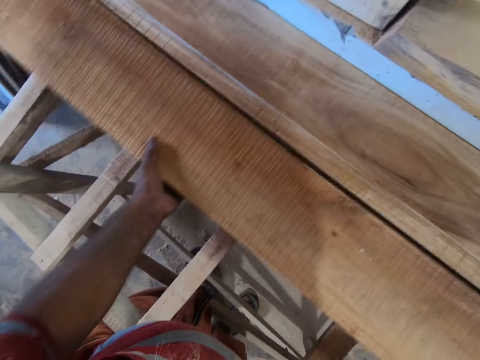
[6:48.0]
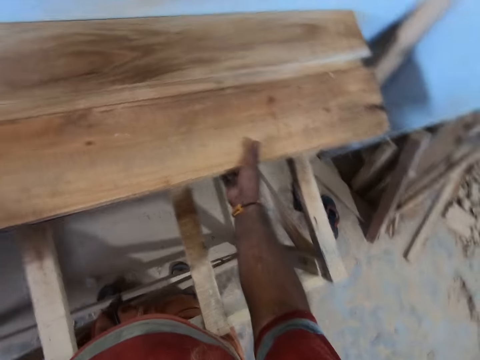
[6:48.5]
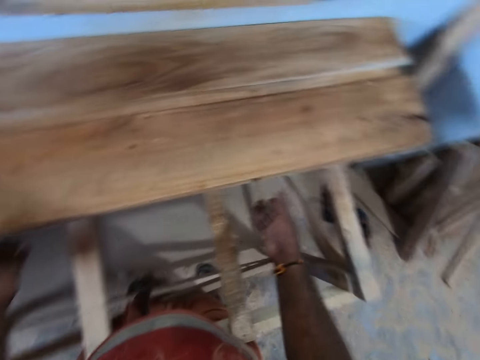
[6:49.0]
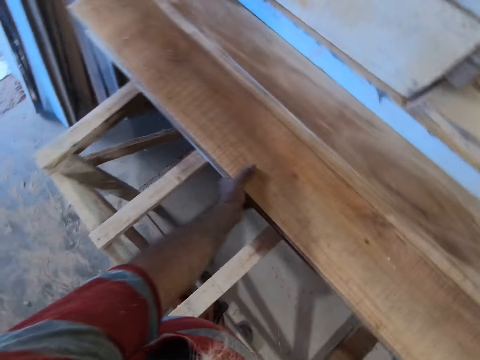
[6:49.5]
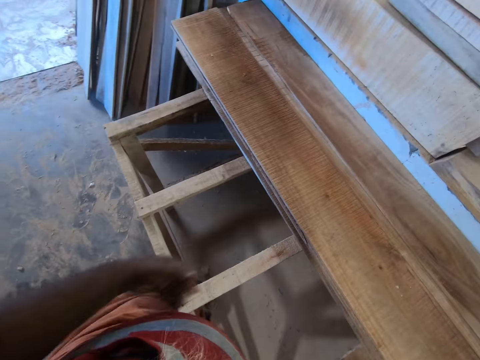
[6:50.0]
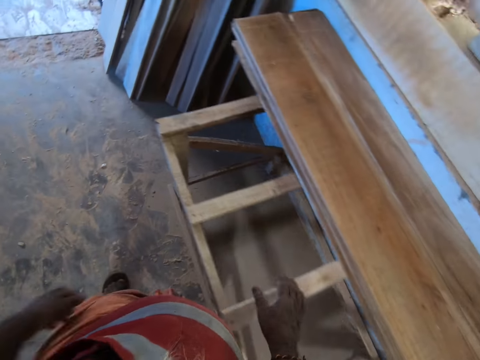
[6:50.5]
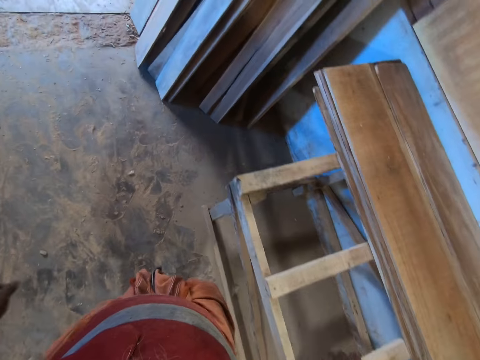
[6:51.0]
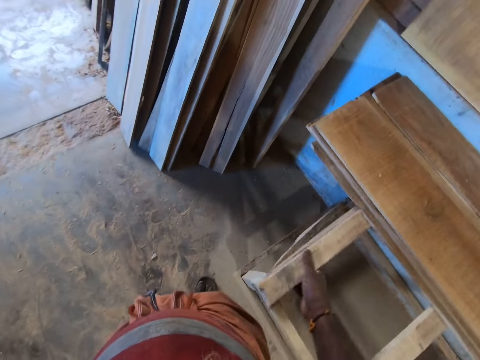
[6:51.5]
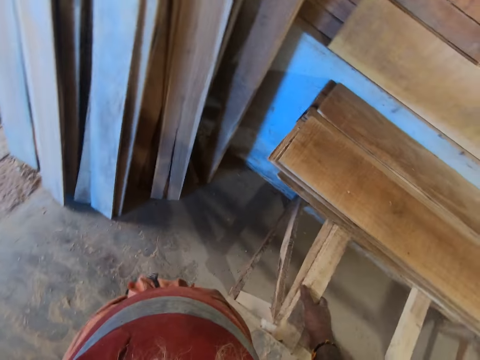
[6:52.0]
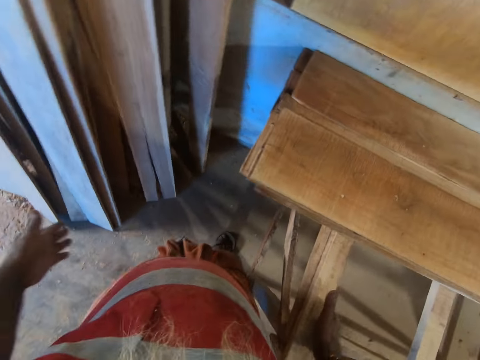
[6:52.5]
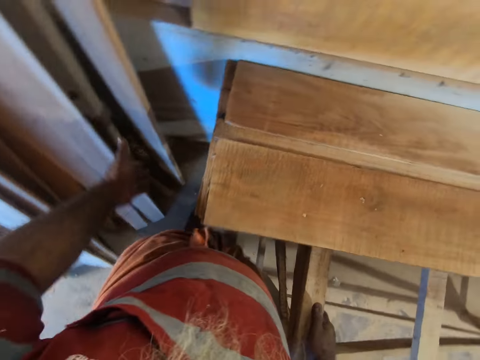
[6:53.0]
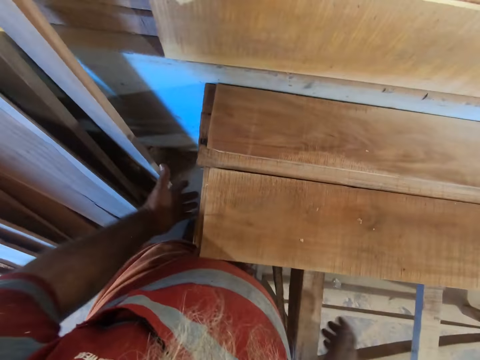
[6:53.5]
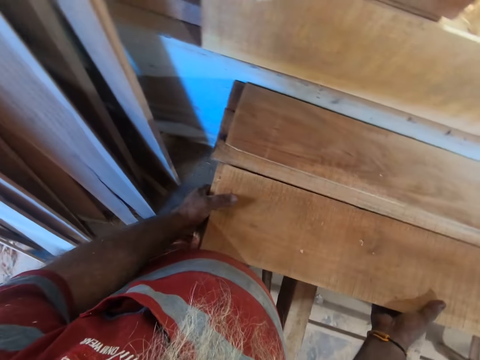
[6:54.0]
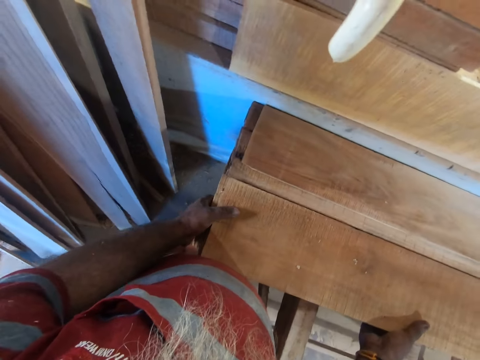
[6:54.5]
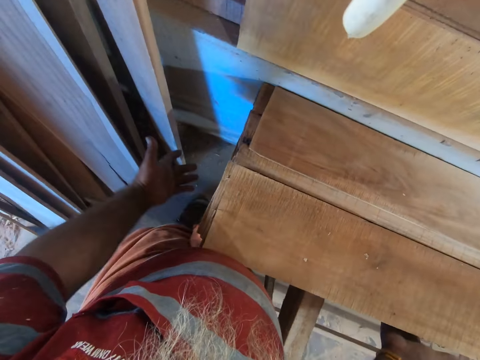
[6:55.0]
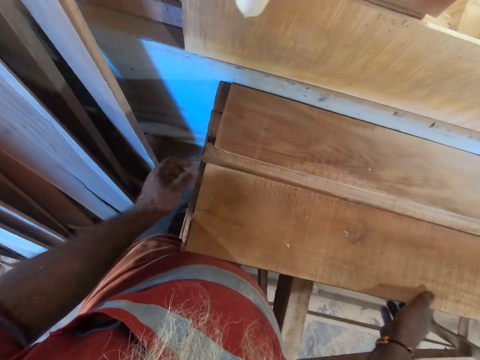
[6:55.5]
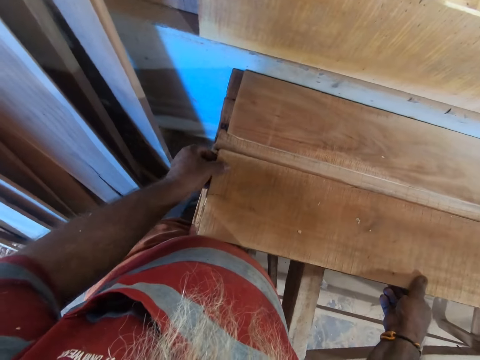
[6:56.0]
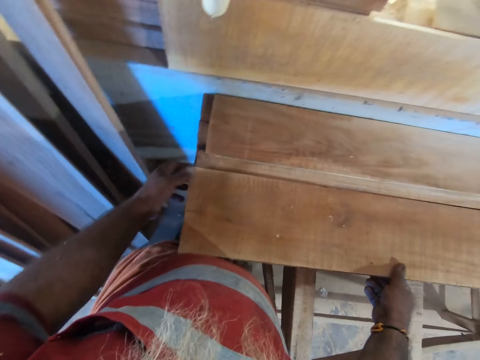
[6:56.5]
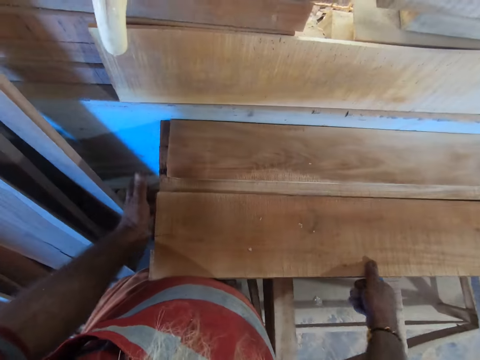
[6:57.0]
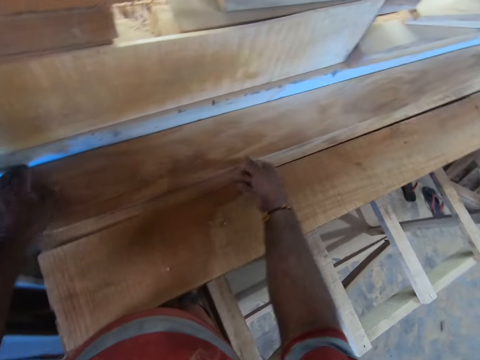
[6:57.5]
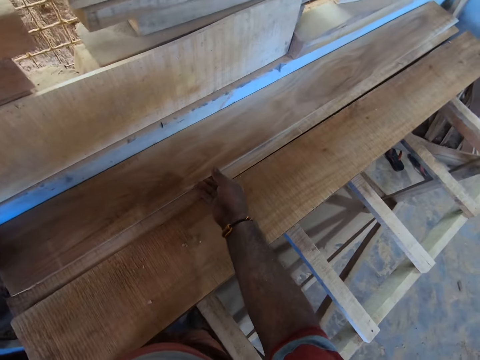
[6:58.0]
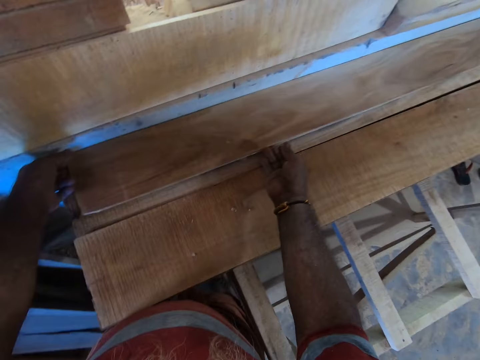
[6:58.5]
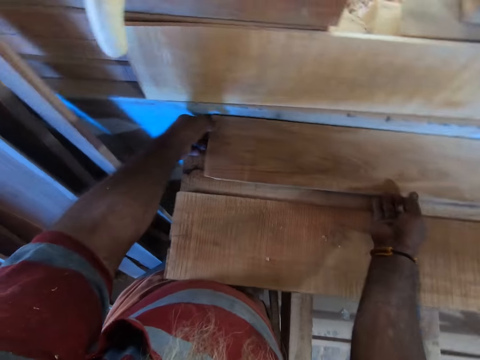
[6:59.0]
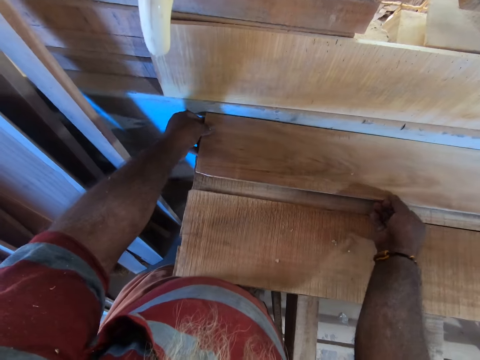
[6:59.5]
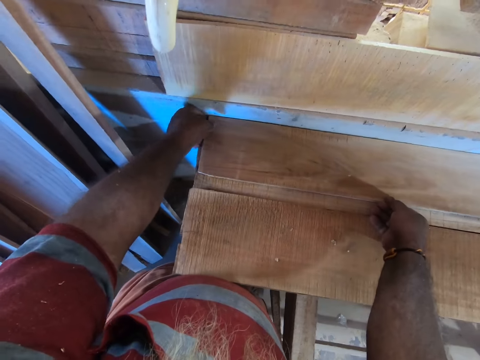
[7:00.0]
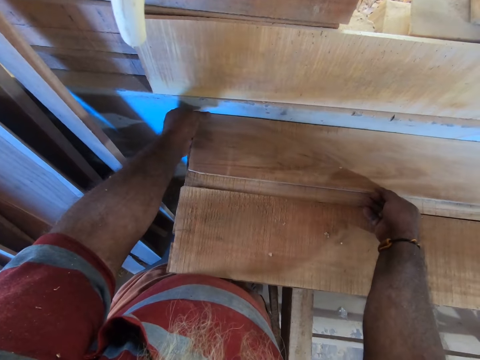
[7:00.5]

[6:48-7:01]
The camera wearer moves around. They arrange the wood. They arrange the wood again.

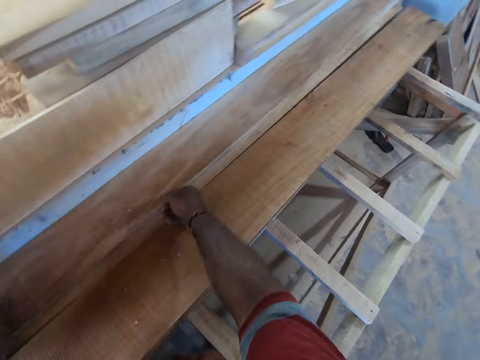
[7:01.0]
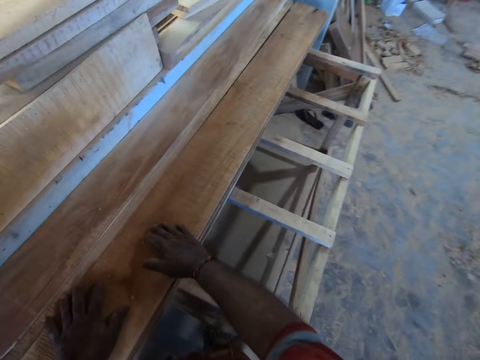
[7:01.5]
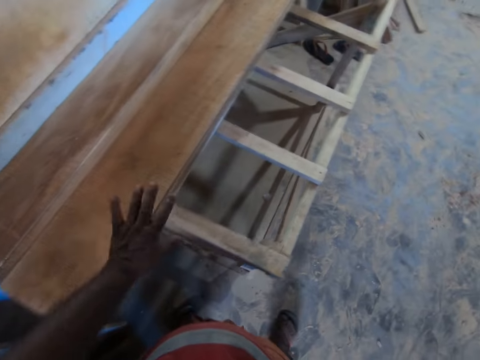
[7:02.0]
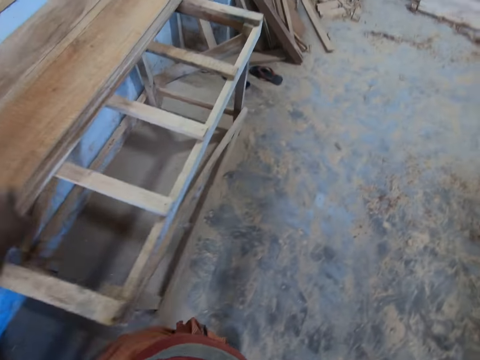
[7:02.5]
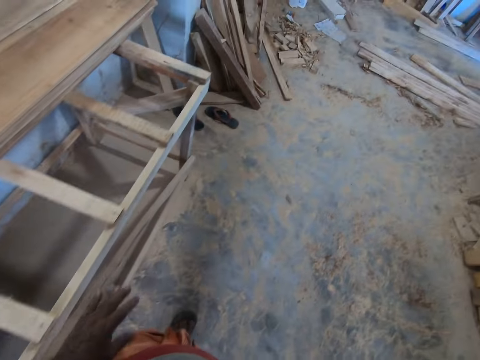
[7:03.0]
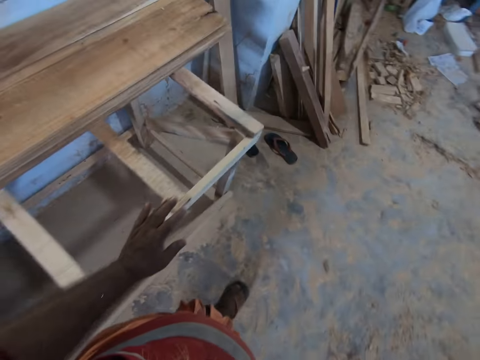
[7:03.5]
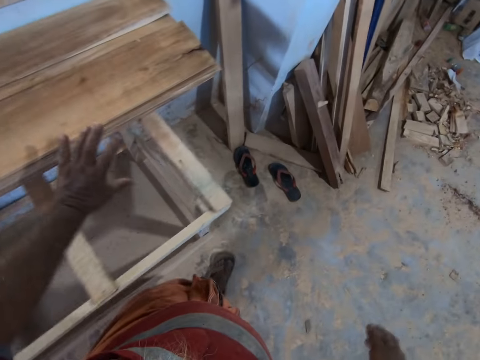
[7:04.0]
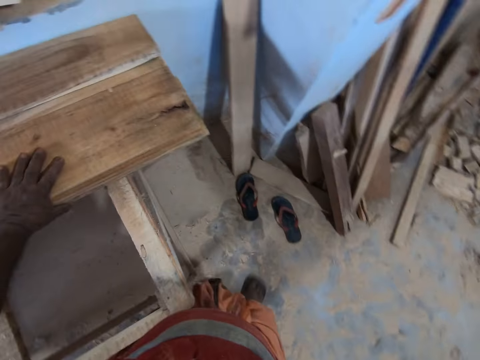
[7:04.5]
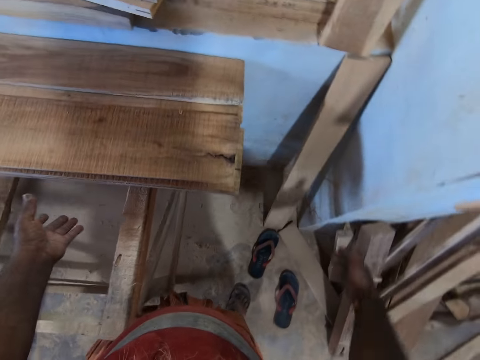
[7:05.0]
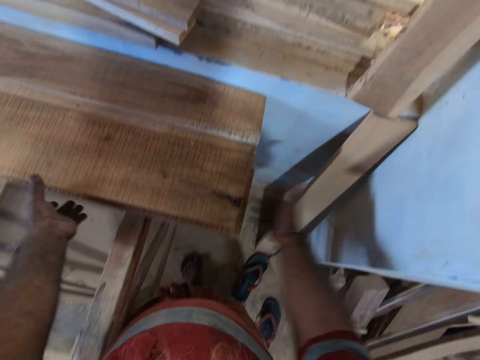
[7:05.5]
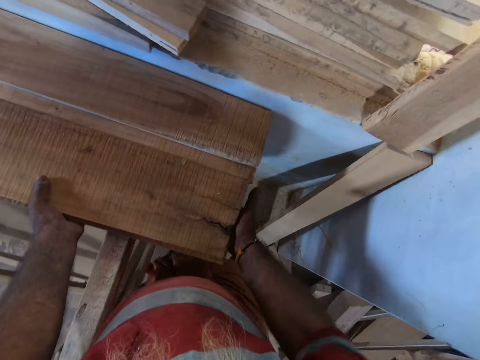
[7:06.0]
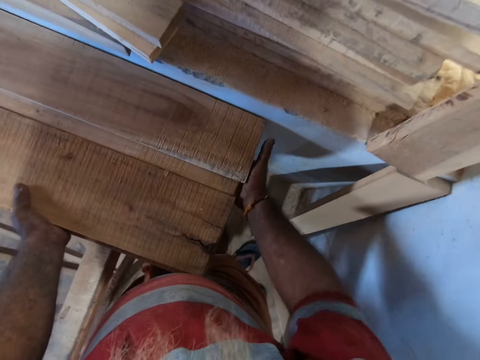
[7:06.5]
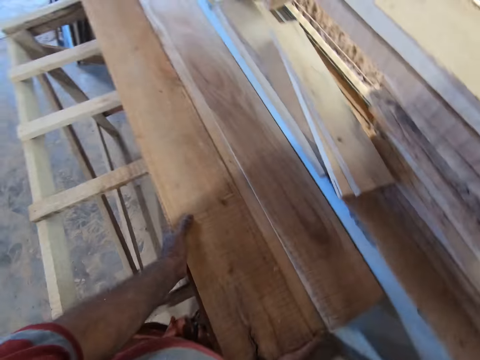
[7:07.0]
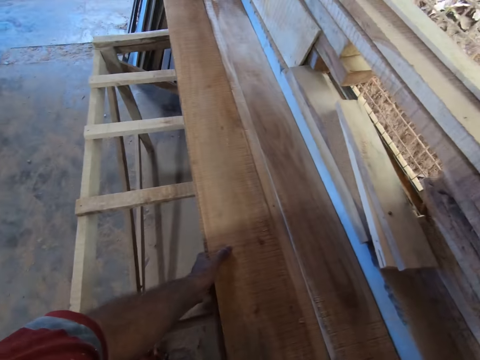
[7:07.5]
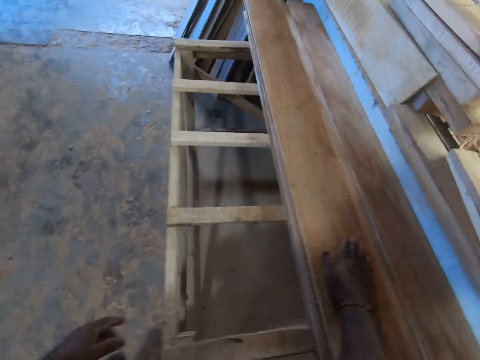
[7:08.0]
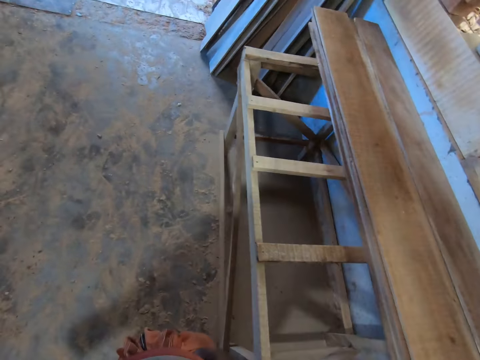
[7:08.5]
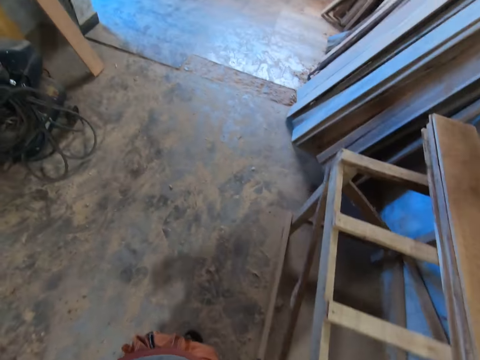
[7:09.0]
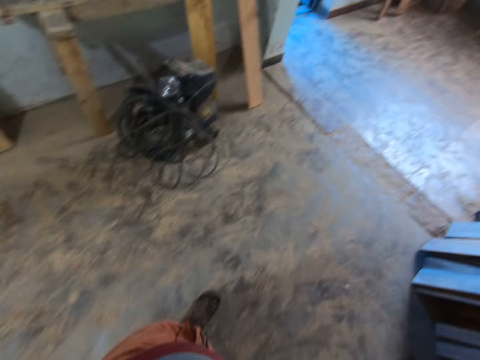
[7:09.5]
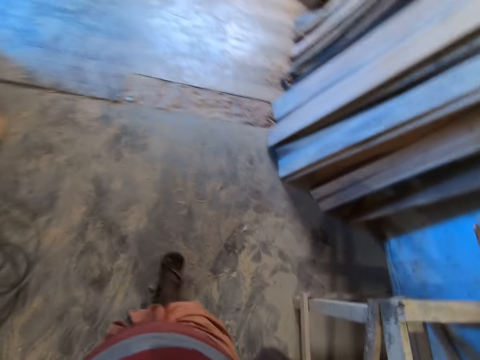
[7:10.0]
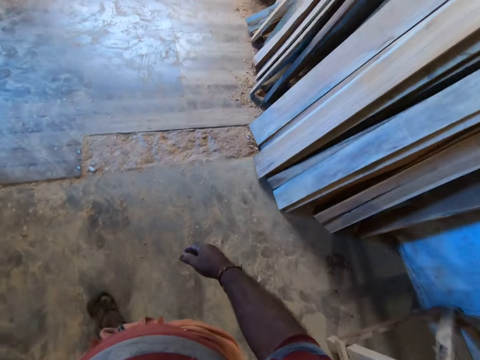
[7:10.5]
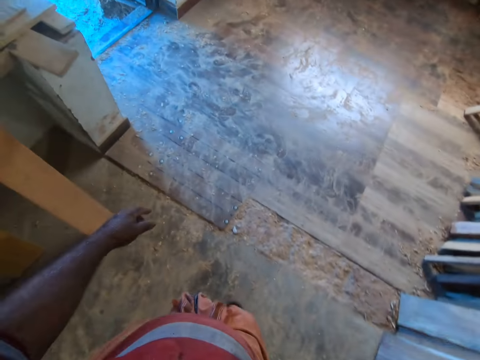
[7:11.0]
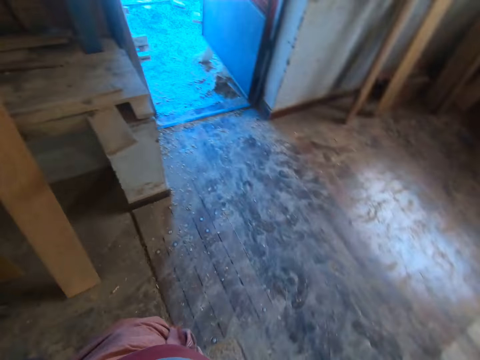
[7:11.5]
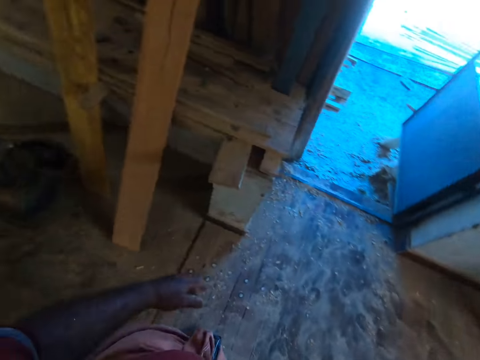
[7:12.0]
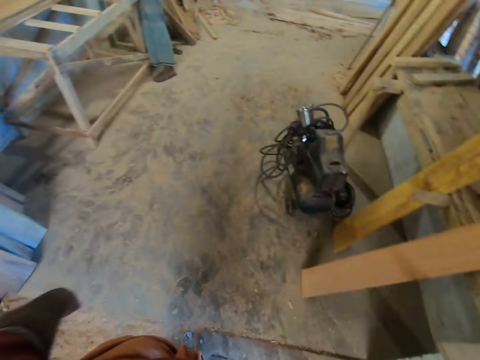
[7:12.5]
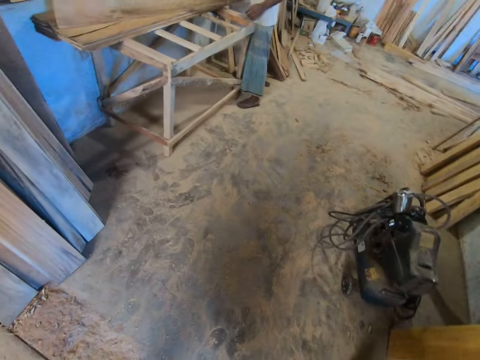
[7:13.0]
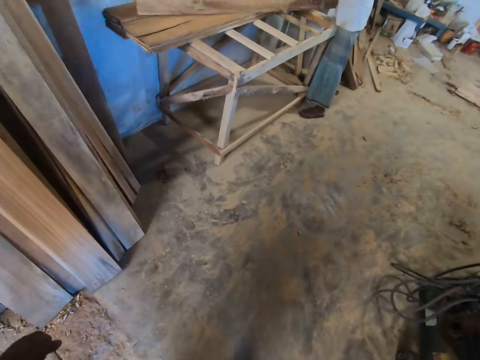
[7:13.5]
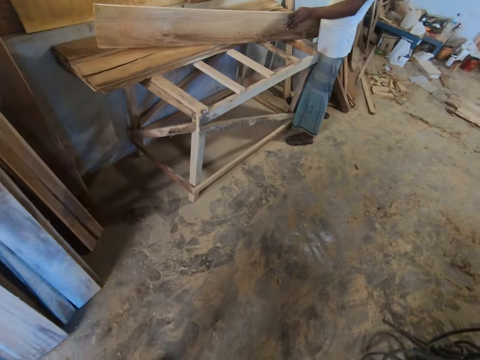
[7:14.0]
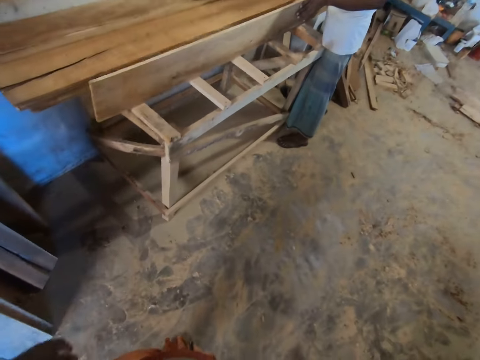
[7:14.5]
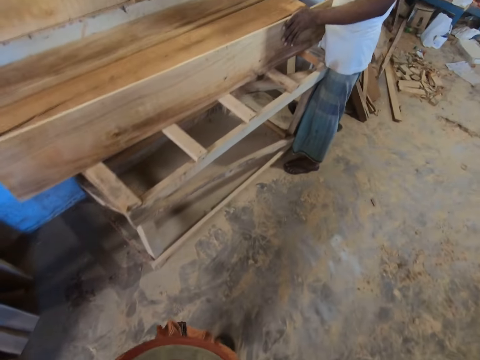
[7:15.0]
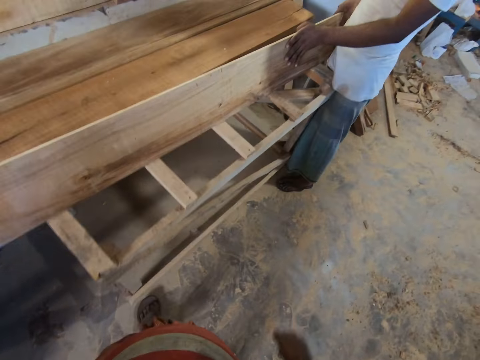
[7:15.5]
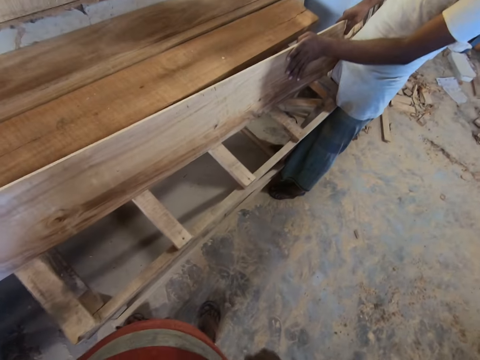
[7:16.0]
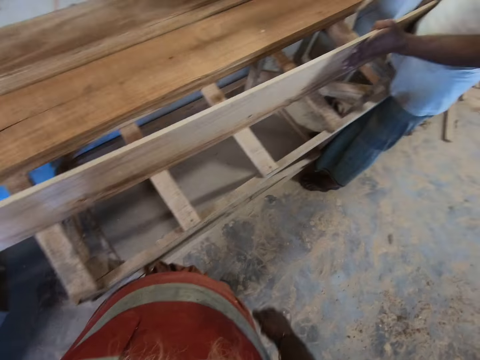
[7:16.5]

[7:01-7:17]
The camera wearer touches. They touch the wood, arrange the wood, tap the wood and move around. A man interacts with the camera wearer. The camera wearer turns around. They move around. The man holds the plank on the table with his right hand. The man holds the plank on the table with both hands.
